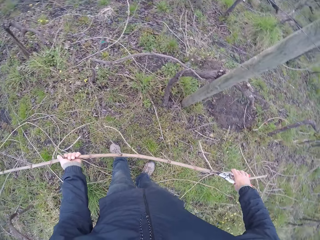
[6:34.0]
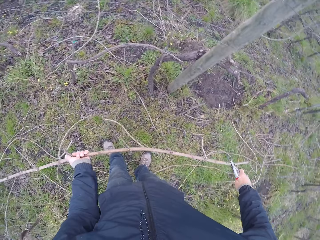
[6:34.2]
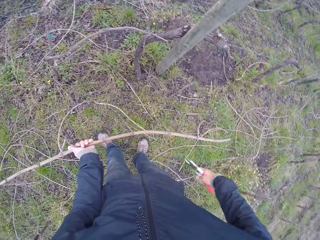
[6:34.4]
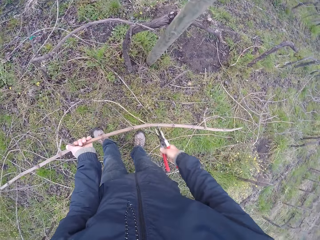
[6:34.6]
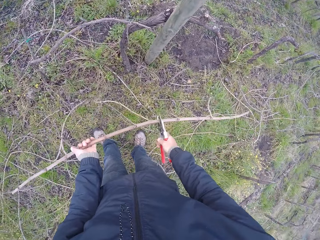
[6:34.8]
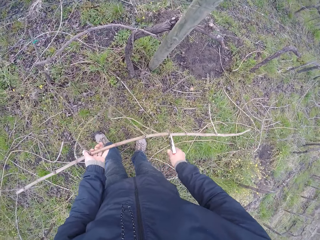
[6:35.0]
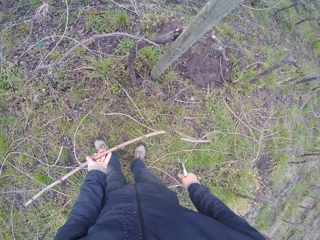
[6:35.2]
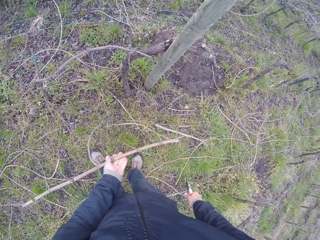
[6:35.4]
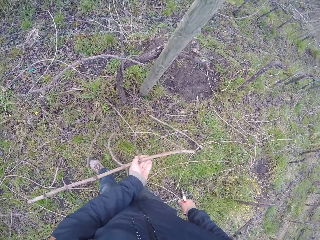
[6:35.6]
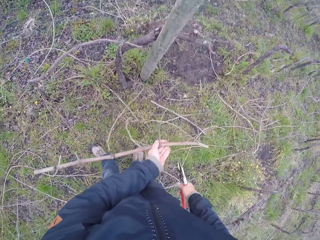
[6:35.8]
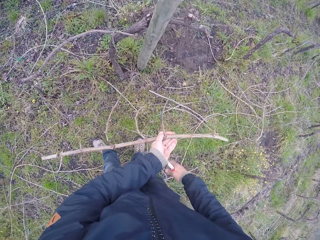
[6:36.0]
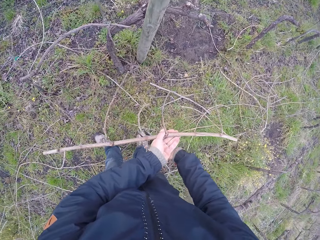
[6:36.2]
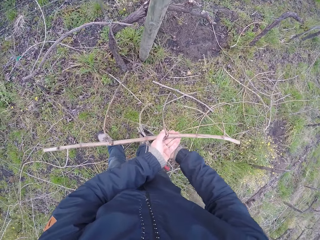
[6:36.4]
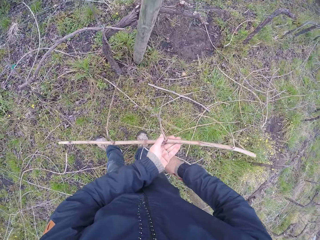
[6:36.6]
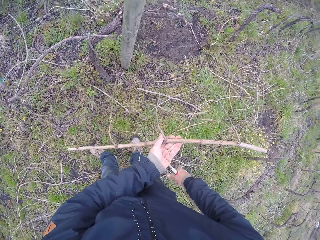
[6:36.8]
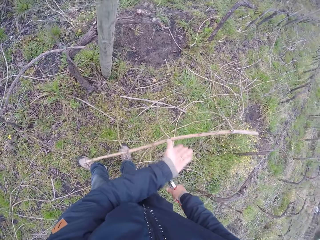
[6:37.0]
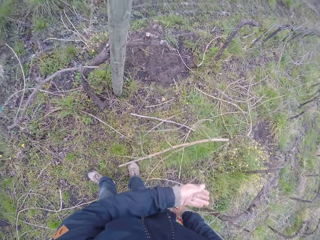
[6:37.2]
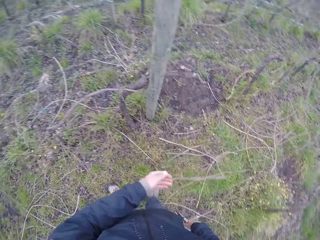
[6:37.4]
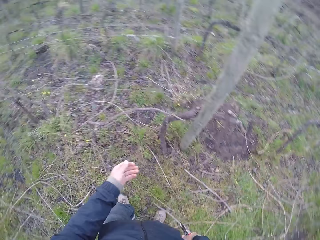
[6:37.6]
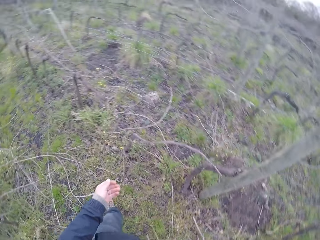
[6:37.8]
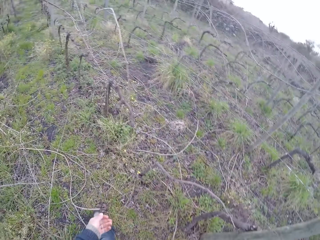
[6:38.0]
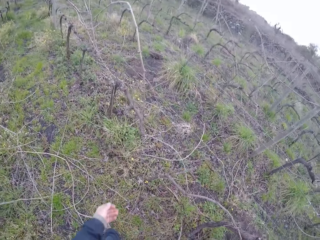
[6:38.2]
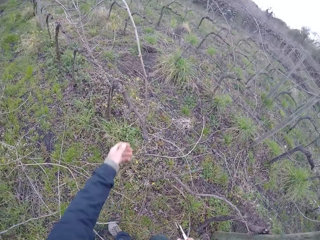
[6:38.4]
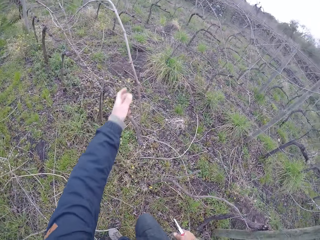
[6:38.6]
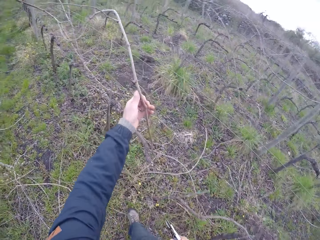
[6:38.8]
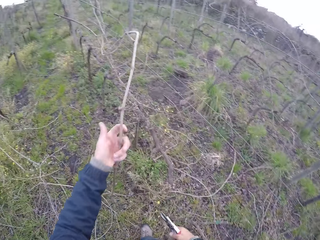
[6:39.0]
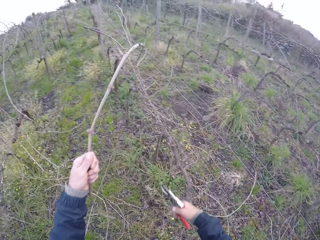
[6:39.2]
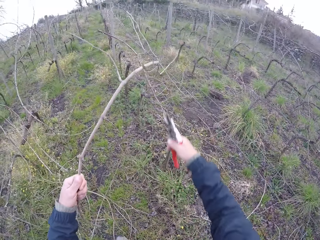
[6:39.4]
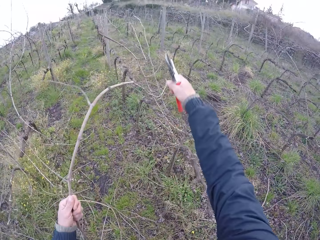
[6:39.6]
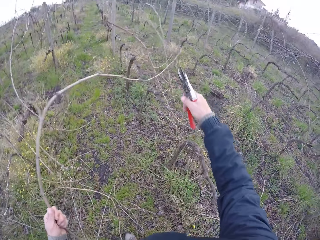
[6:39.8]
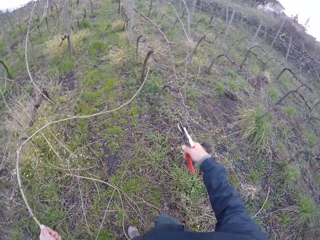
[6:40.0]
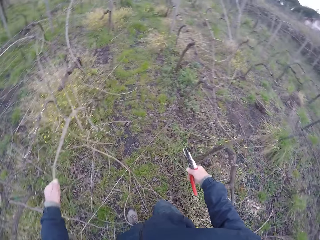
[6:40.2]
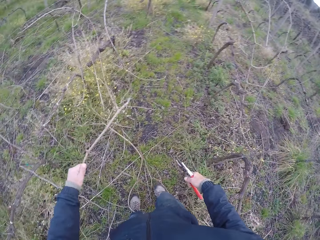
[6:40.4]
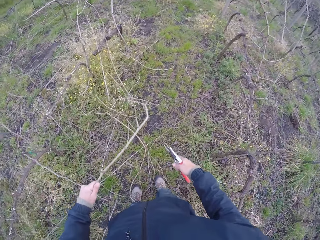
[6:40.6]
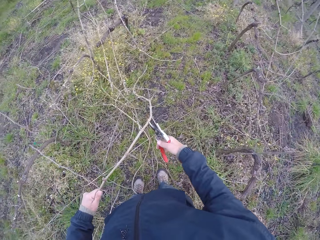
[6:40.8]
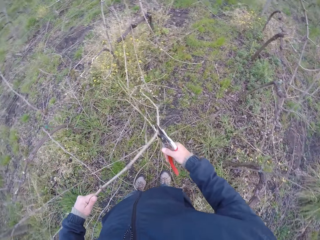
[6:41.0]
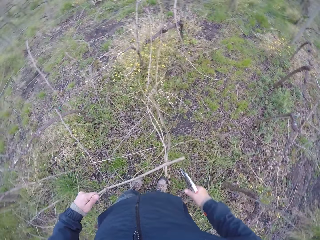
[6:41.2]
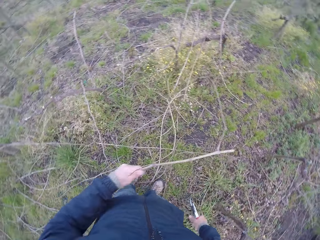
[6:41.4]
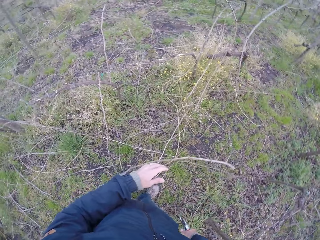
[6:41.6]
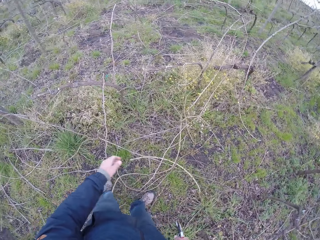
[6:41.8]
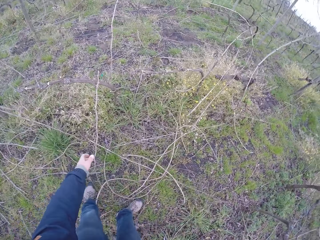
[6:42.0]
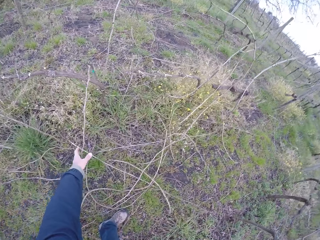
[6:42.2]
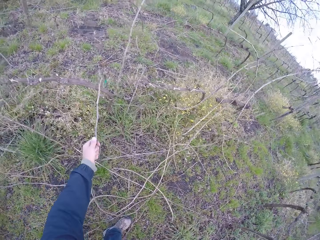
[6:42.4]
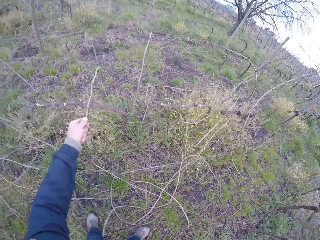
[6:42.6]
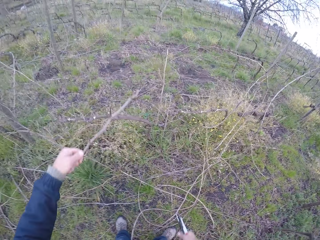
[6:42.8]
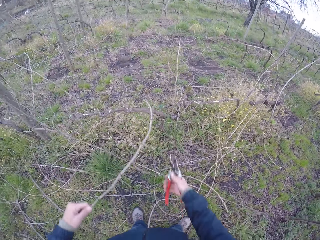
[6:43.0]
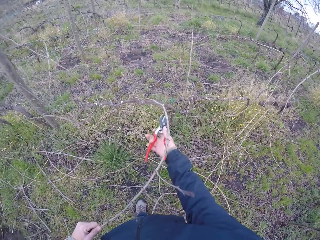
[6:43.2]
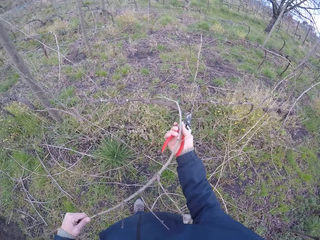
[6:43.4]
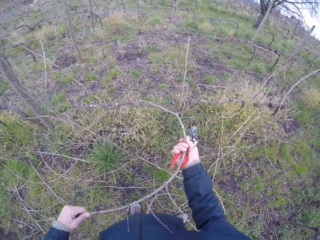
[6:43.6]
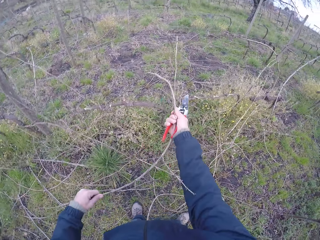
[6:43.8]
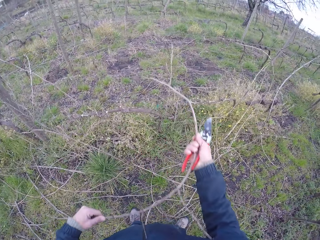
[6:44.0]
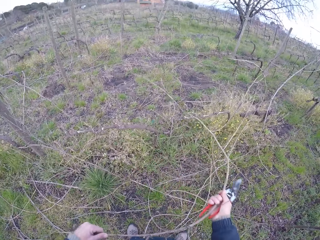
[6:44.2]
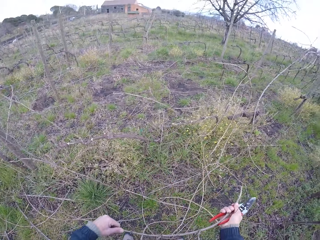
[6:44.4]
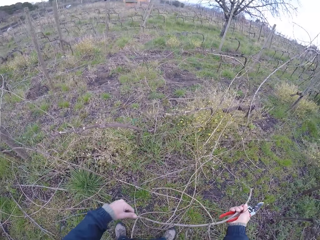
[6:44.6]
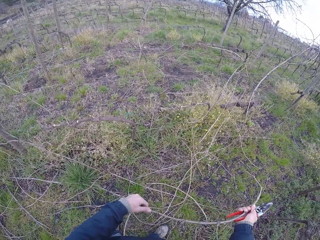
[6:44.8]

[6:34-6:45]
The camera wearer cuts the twig in his left hand with the secateurs in his right hand. He cuts the twig in his left hand with the secateurs in his right hand again. He drops the twig in his left hand on the ground. He pulls a twig with his left hand. He cuts the twig in his left hand with the secateurs in his right hand. He drops the twig in his left hand on the ground. He pulls a twig with his left hand. He pulls the twig in his left hand with both hands.

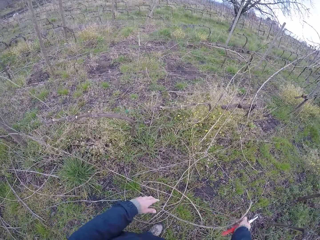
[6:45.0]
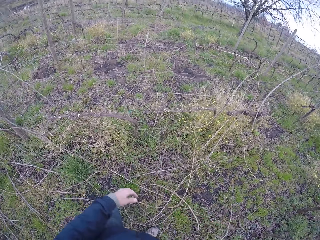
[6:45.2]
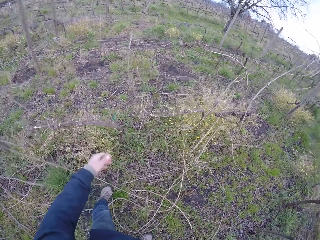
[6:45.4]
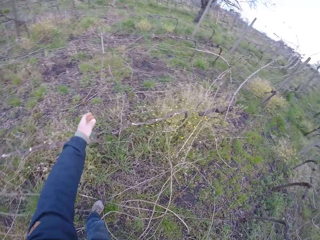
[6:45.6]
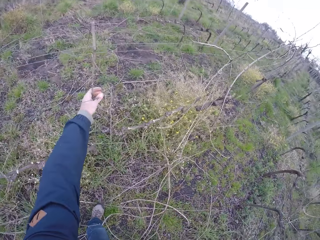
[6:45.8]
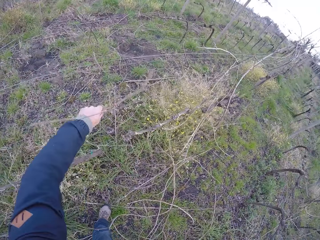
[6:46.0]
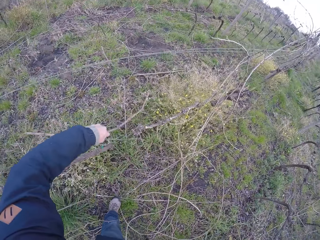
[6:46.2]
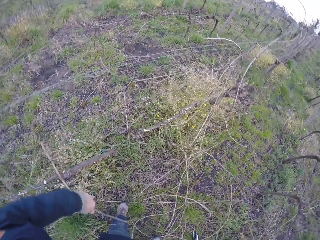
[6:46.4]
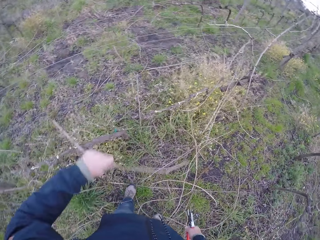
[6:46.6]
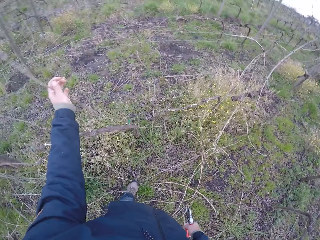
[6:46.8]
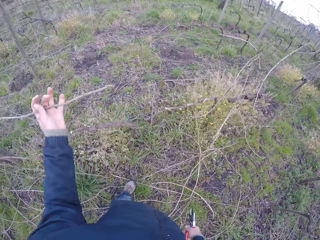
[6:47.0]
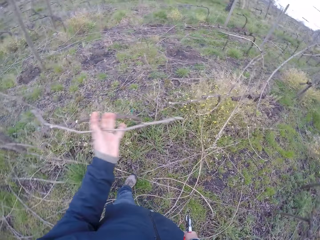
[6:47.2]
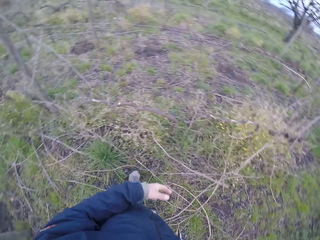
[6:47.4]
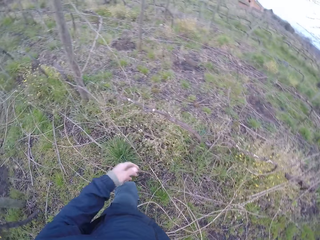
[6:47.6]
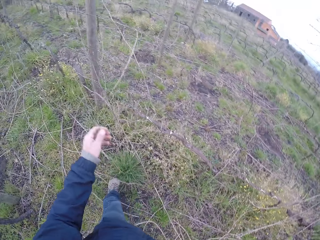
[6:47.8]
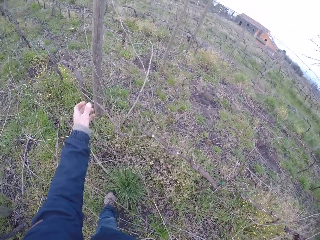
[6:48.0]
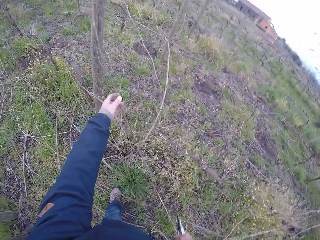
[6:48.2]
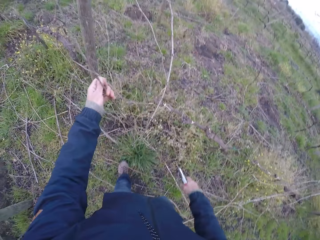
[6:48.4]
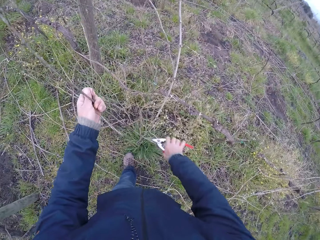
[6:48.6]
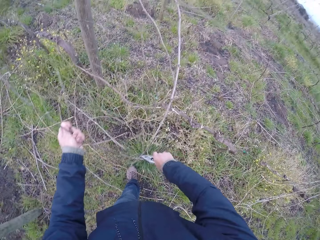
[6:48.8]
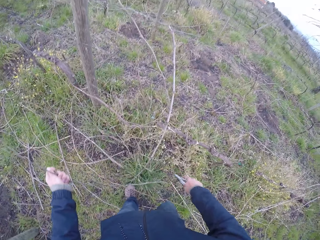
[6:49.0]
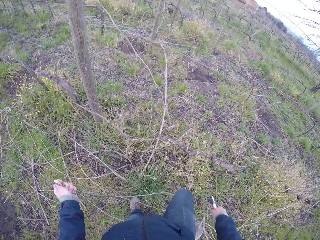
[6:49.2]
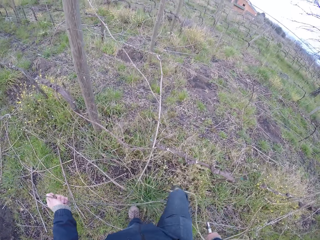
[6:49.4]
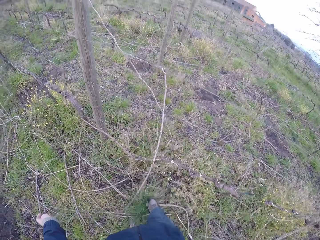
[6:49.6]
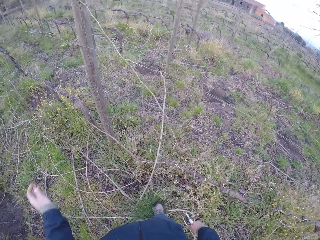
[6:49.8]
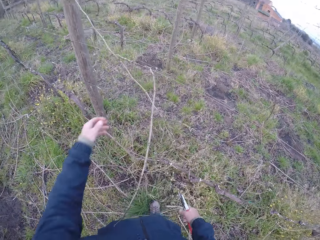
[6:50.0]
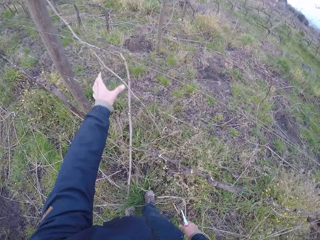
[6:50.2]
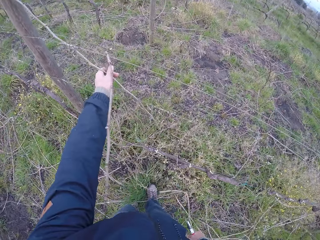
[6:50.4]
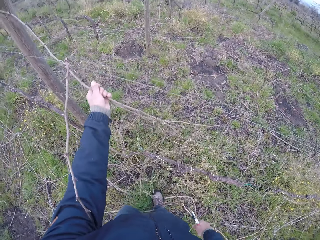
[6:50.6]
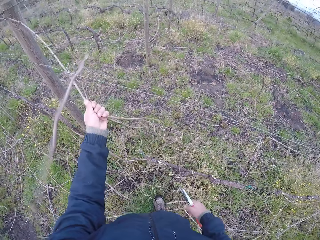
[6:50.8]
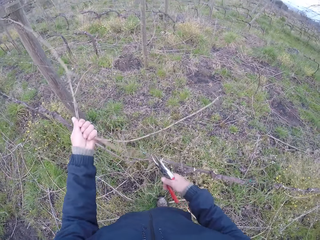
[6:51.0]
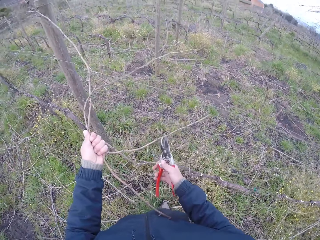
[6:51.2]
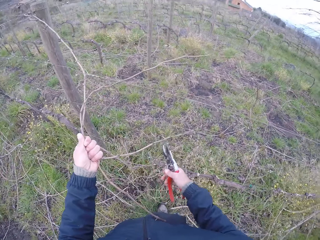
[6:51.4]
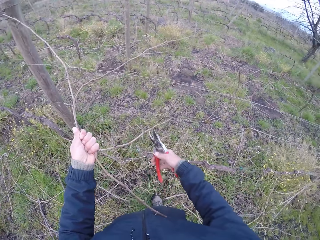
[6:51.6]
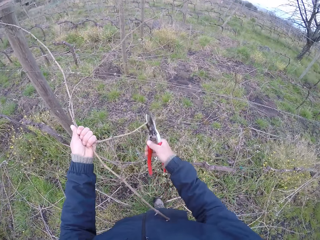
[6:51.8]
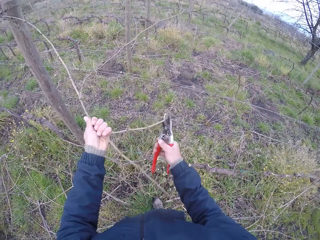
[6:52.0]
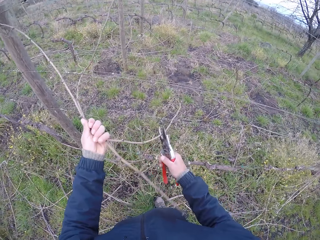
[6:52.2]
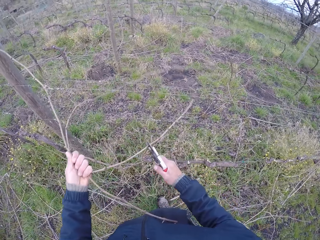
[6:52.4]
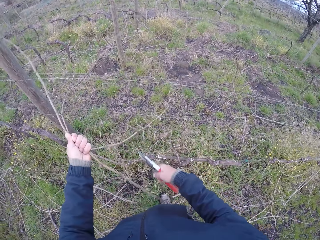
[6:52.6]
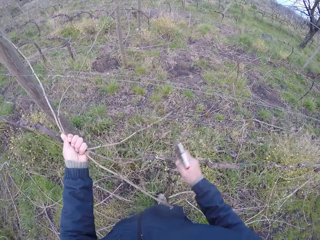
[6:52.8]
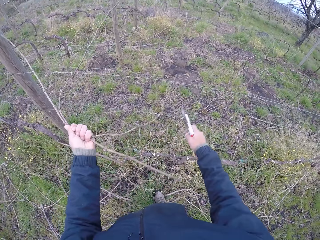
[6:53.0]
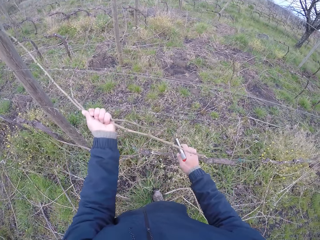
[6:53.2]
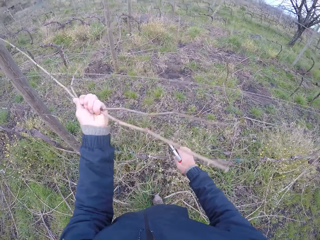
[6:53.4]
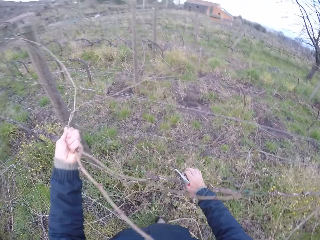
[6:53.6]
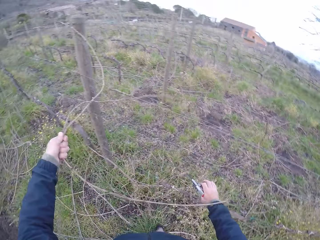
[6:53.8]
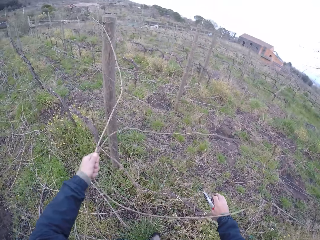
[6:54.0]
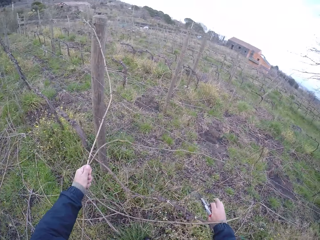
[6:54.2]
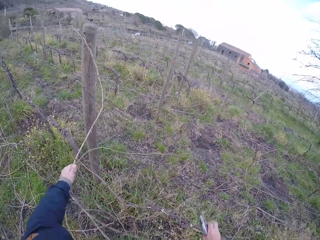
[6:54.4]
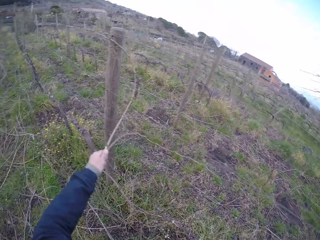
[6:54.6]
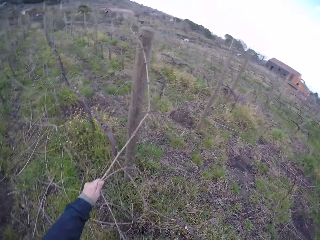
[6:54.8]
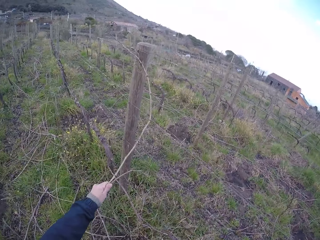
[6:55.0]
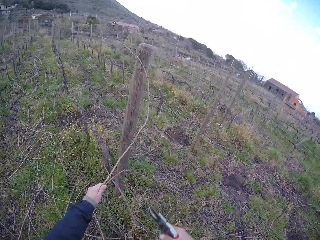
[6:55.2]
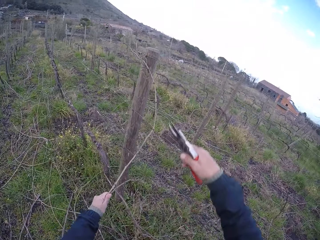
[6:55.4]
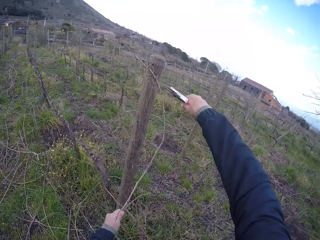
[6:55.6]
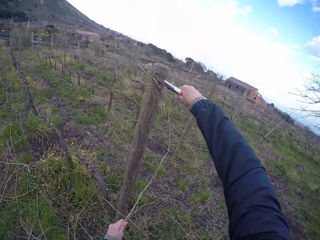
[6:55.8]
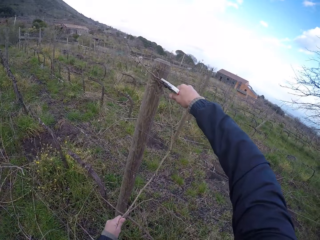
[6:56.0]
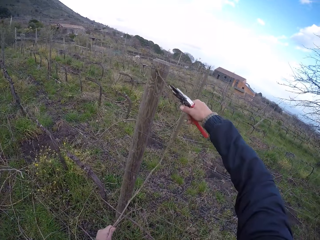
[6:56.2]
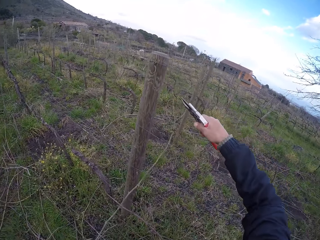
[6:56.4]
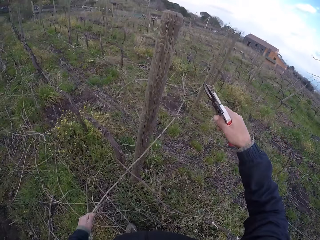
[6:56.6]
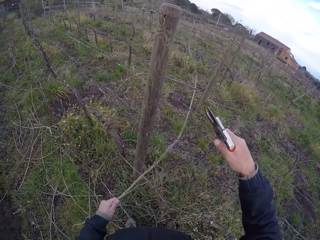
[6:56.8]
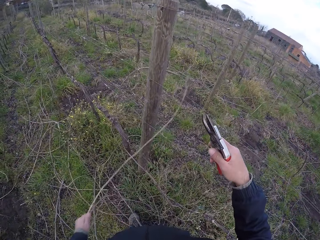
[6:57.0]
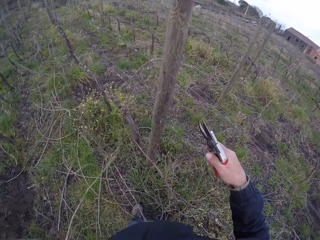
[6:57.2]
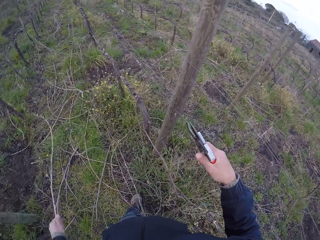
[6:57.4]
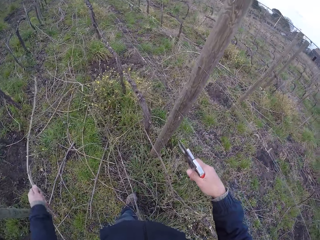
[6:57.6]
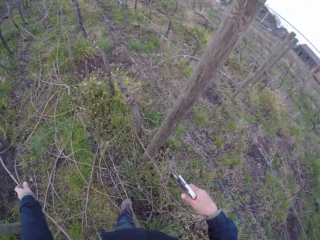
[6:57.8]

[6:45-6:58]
The camera wearer drops the twig on the ground with both hands. He pulls a twig with his left hand. He drops the twig in his left hand on the ground. He pulls a twig with his left hand. He cuts the twig in his left hand with the secateurs in his right hand. He drops the twig in his left hand on the ground. He pulls twigs with his left hand. He cuts a twig in his left hand with the secateurs in his right hand.
